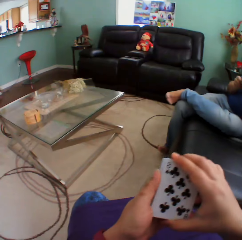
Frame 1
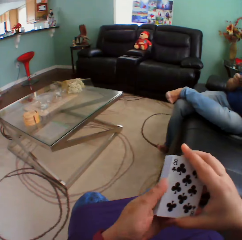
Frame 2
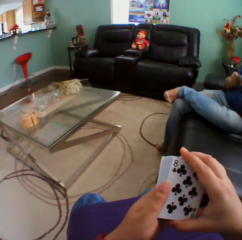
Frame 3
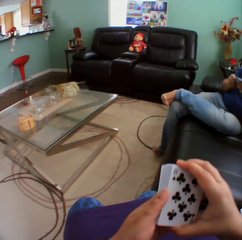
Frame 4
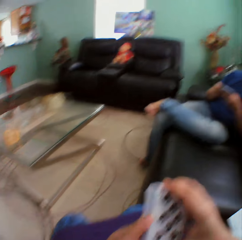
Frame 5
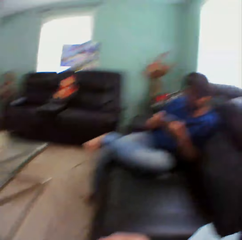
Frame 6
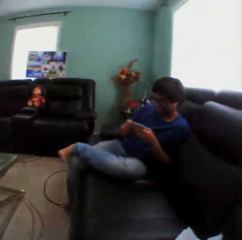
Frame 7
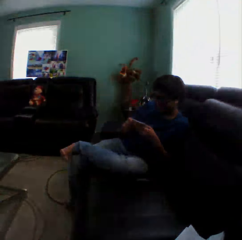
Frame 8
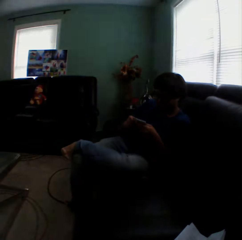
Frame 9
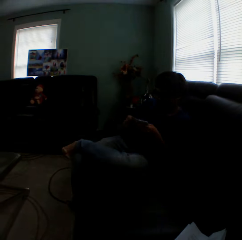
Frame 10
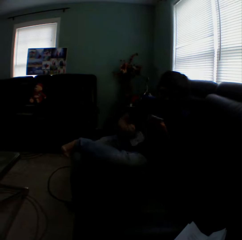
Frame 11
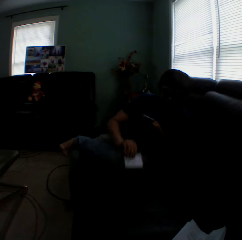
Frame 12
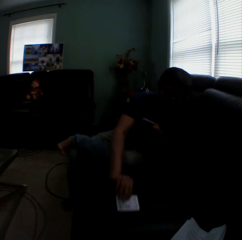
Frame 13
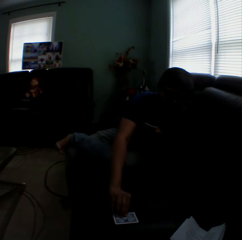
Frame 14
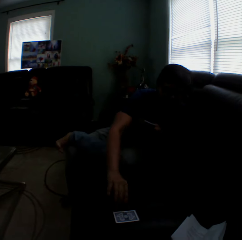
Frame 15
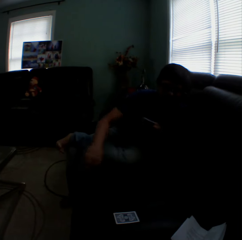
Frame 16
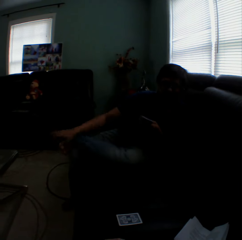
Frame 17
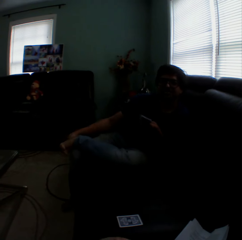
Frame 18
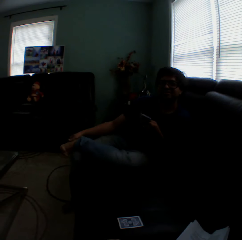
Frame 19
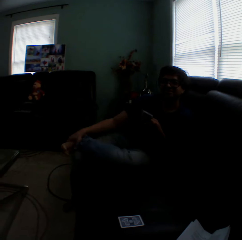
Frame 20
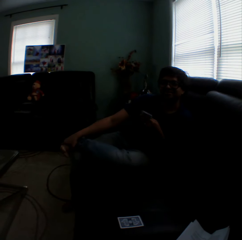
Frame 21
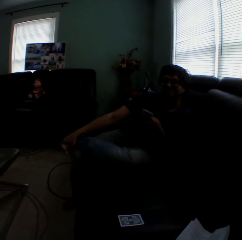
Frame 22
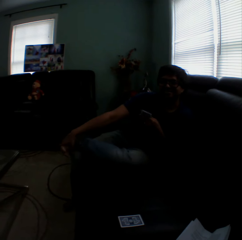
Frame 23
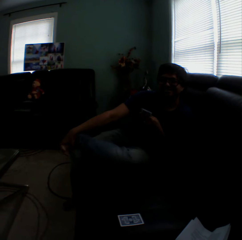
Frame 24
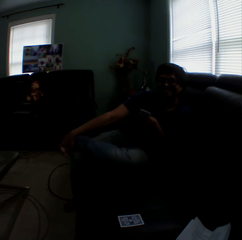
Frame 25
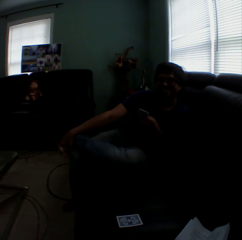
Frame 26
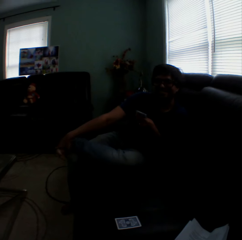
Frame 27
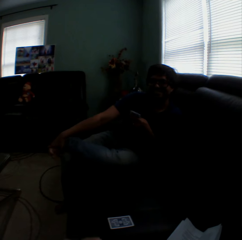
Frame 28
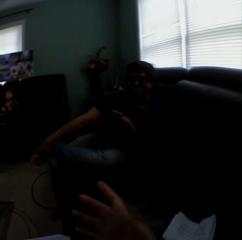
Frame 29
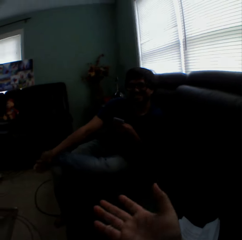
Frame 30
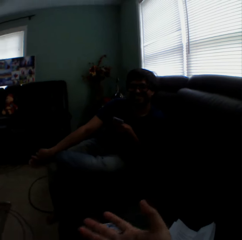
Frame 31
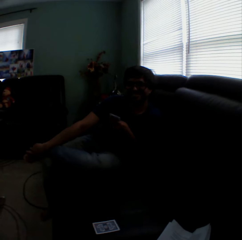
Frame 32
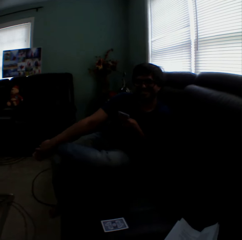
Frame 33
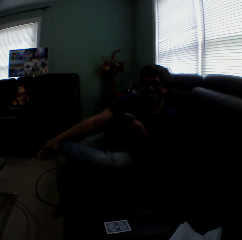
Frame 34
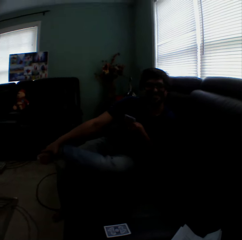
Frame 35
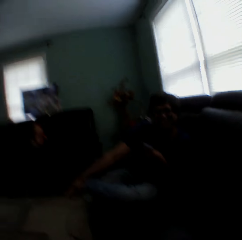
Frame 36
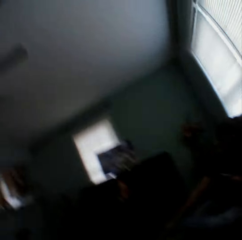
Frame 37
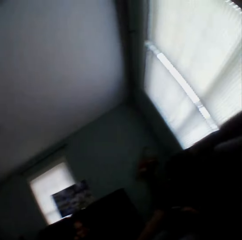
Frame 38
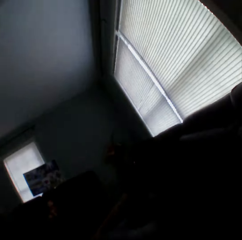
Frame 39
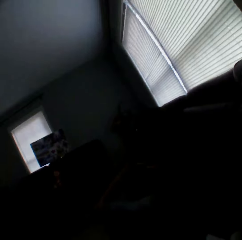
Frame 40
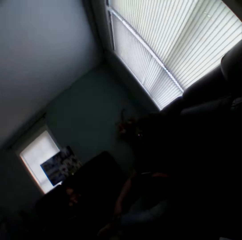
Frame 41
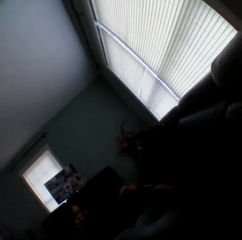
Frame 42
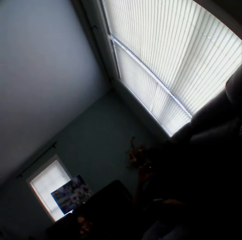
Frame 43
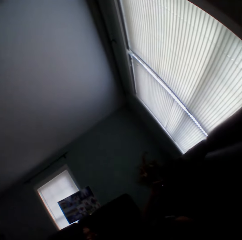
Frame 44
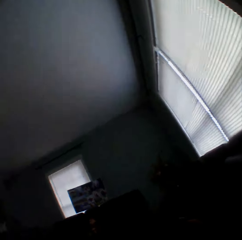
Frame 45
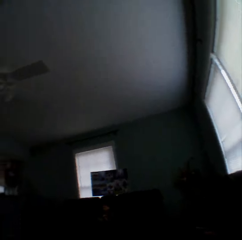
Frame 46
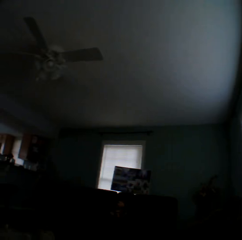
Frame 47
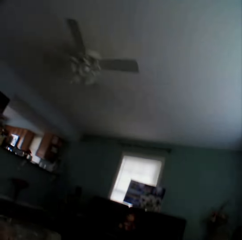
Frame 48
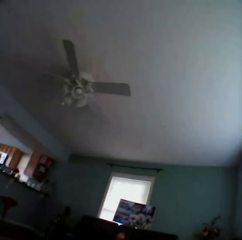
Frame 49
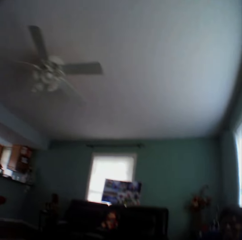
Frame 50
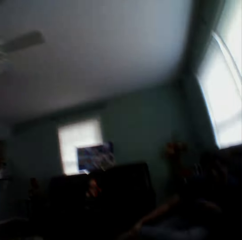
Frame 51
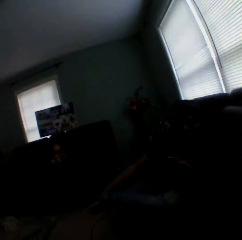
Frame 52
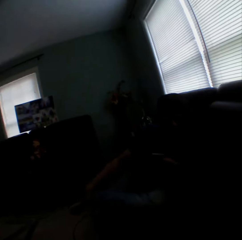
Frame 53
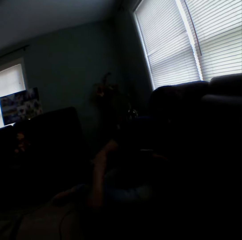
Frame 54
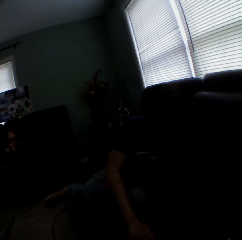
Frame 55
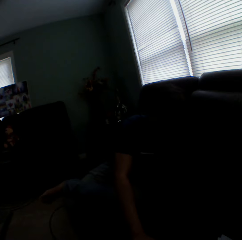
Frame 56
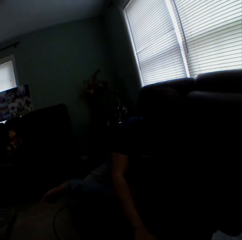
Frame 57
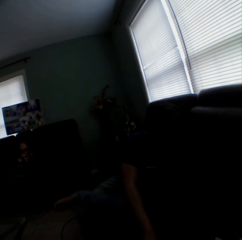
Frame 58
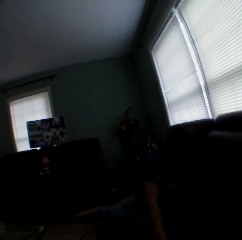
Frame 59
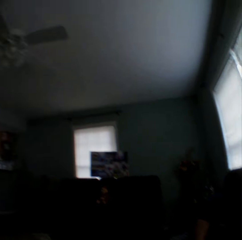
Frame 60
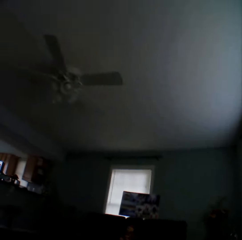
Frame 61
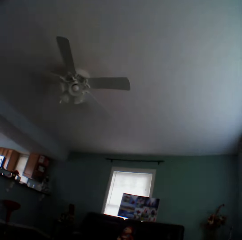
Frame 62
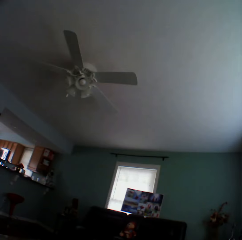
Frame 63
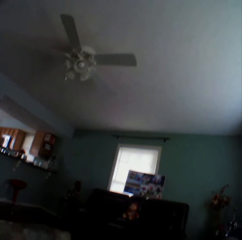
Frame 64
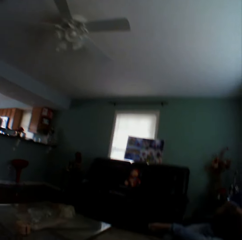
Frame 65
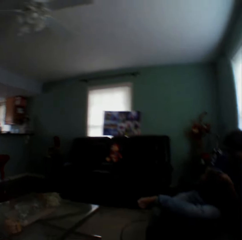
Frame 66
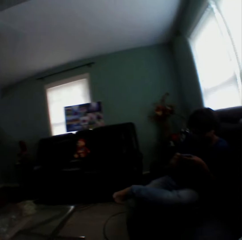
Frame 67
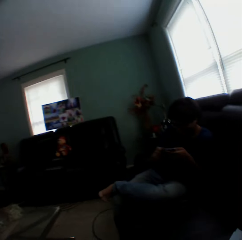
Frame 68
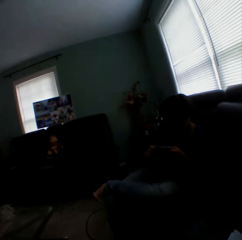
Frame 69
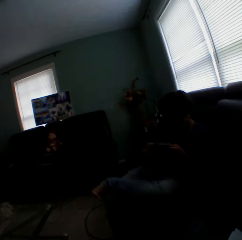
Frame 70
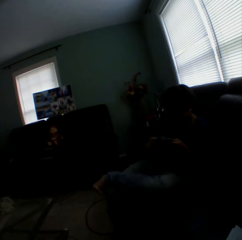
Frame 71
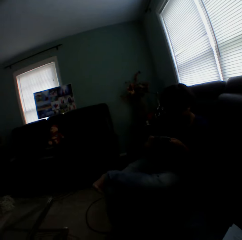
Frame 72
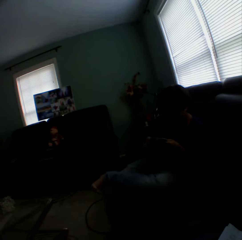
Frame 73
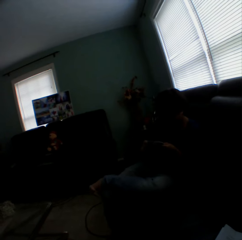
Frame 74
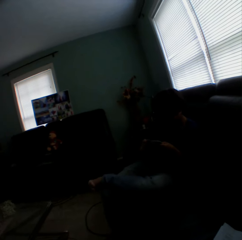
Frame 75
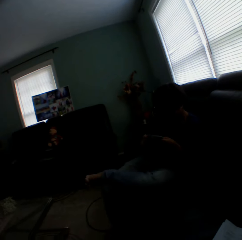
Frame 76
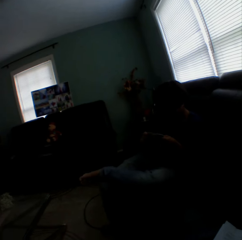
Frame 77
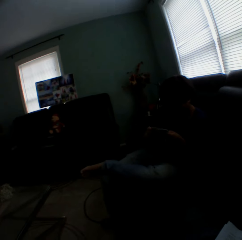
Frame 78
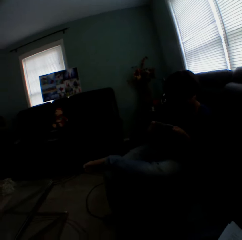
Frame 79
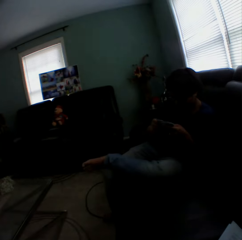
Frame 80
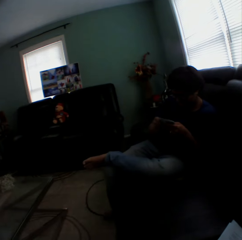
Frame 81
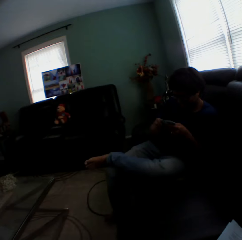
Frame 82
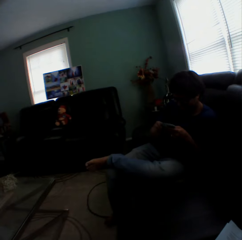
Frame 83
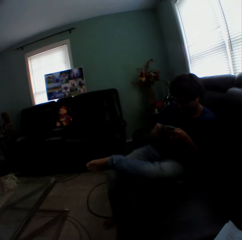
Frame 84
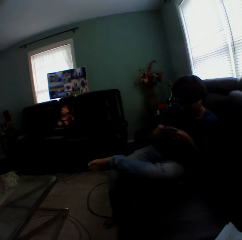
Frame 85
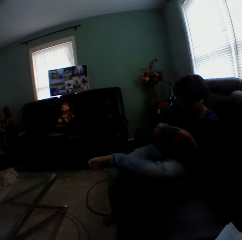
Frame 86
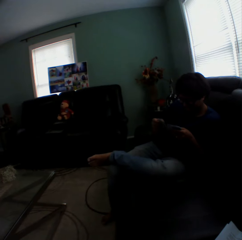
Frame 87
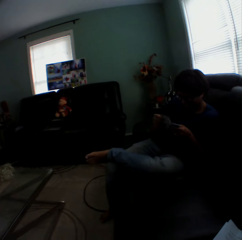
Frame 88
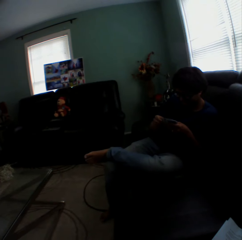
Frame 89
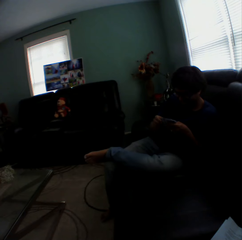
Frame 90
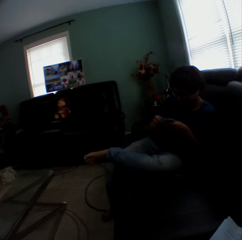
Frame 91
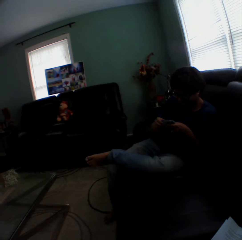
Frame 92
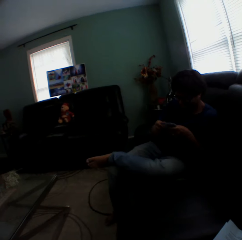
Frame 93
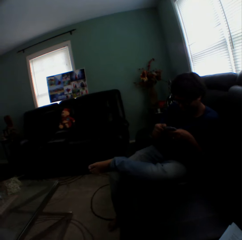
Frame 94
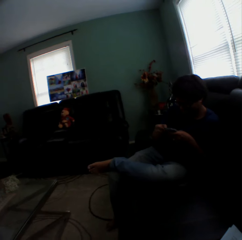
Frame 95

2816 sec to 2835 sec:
A man puts a card on the couch. The camera wearer gestures with his hand. He looks around the house. The man puts his hand on the couch and looks at the cards.

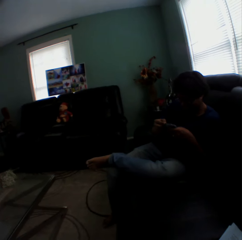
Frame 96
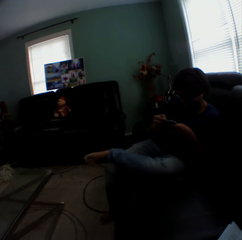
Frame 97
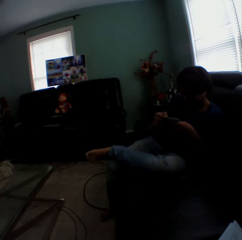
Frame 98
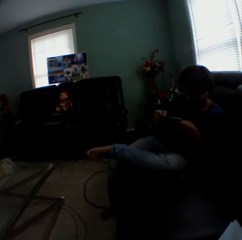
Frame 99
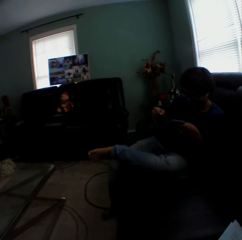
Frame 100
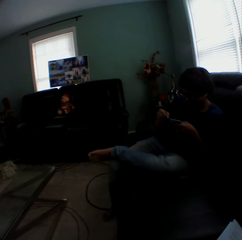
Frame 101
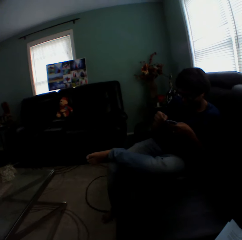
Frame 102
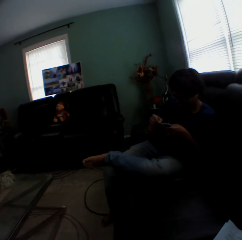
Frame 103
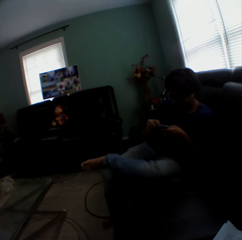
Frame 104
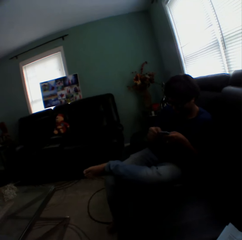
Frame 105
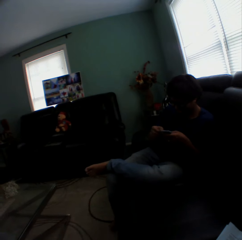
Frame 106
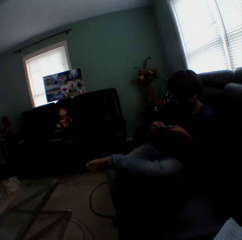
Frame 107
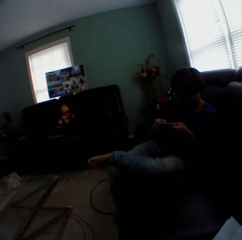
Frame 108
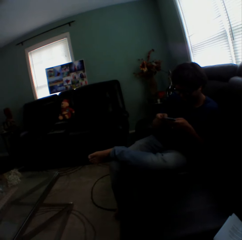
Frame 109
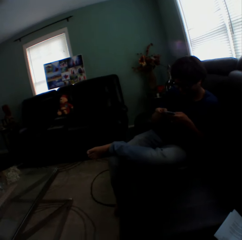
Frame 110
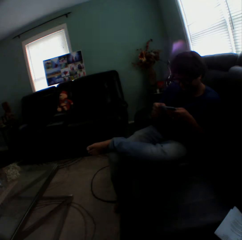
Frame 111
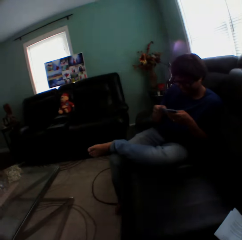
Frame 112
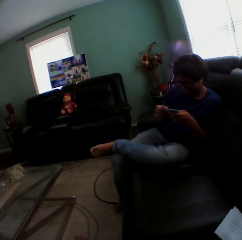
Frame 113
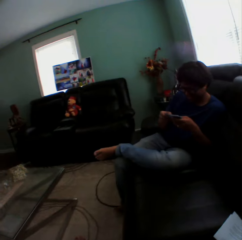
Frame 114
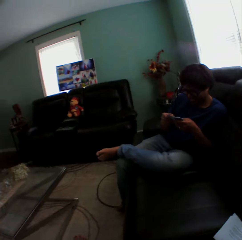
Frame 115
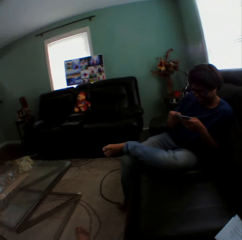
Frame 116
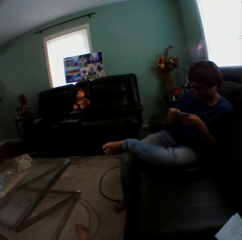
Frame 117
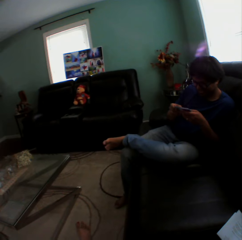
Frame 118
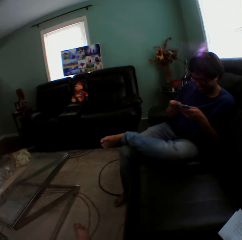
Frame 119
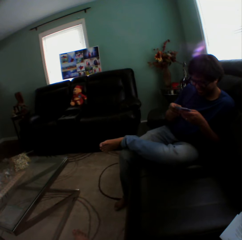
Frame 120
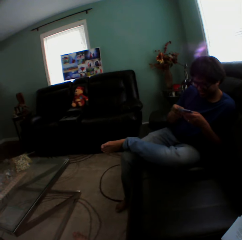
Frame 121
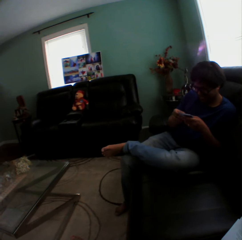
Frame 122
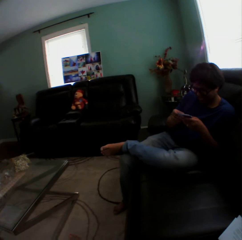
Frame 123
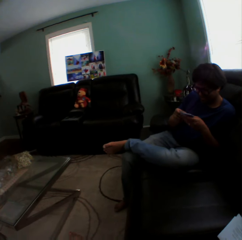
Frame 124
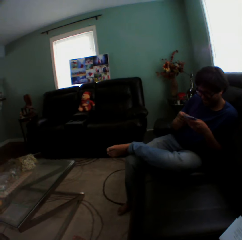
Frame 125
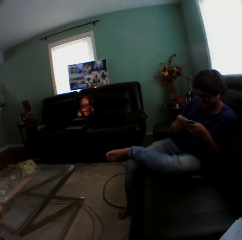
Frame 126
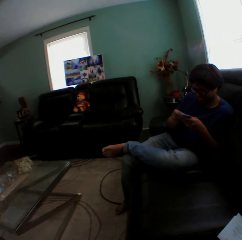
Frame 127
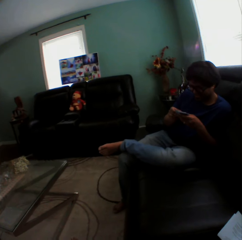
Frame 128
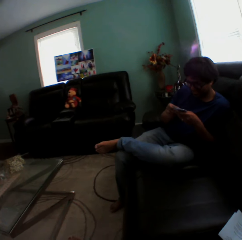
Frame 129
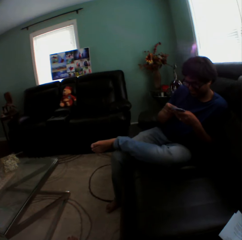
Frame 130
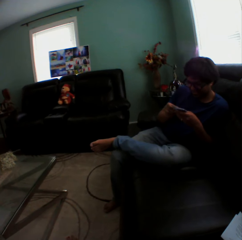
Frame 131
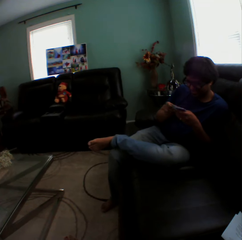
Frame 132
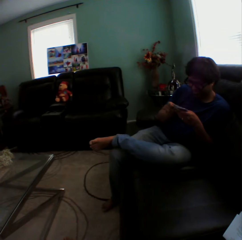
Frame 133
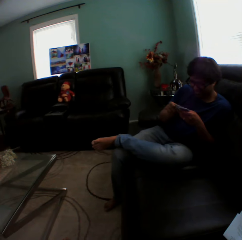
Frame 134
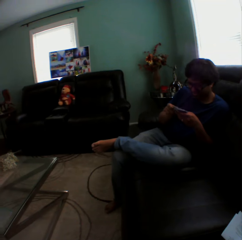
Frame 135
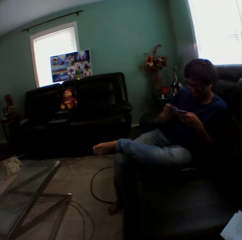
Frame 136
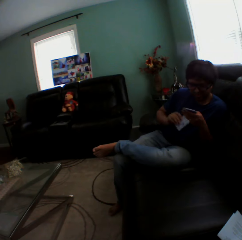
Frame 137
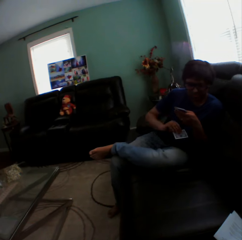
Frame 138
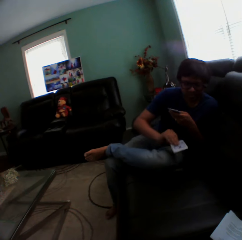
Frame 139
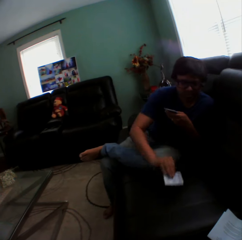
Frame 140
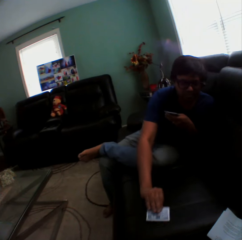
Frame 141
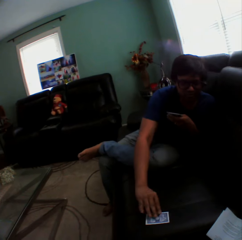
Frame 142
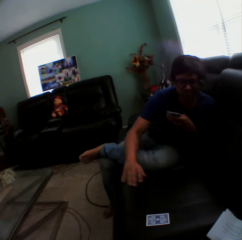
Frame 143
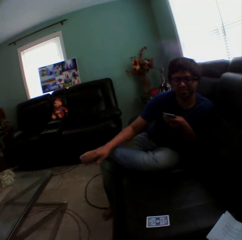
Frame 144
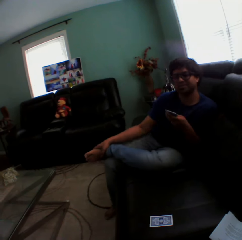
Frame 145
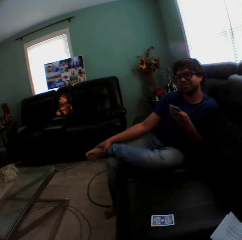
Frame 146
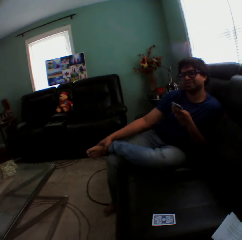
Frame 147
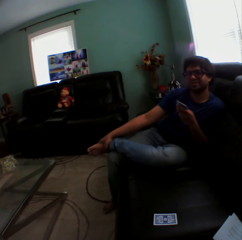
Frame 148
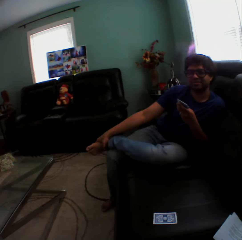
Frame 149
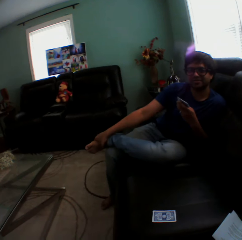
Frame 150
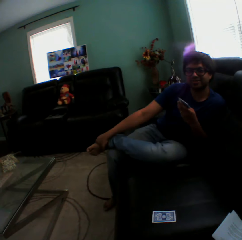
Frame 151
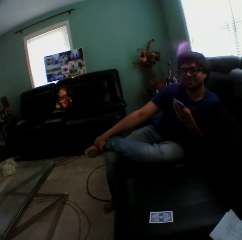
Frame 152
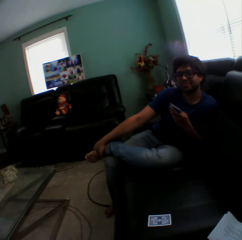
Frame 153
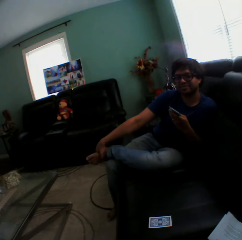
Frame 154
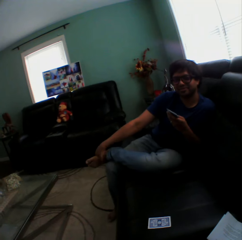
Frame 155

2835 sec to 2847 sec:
A man puts a card on the couch.
